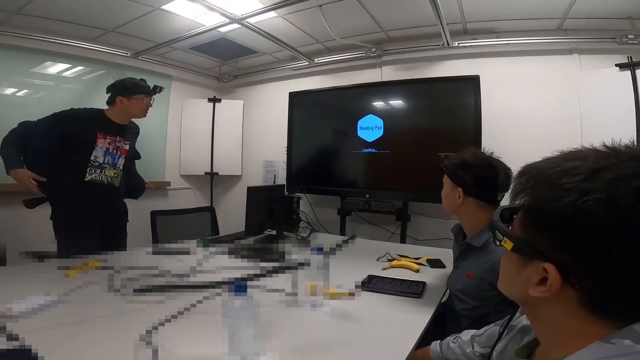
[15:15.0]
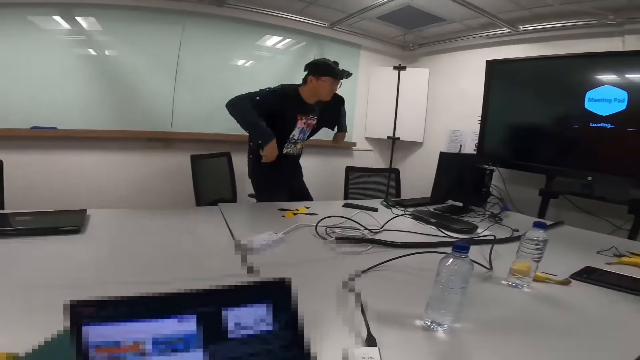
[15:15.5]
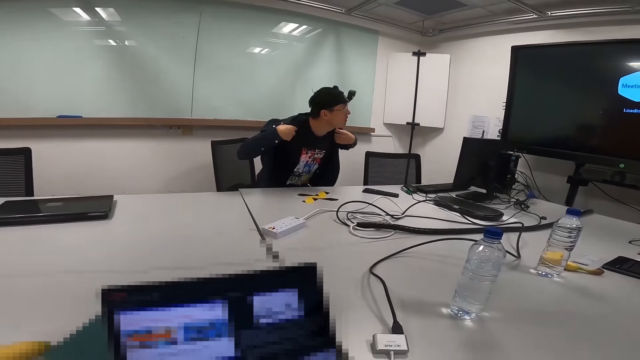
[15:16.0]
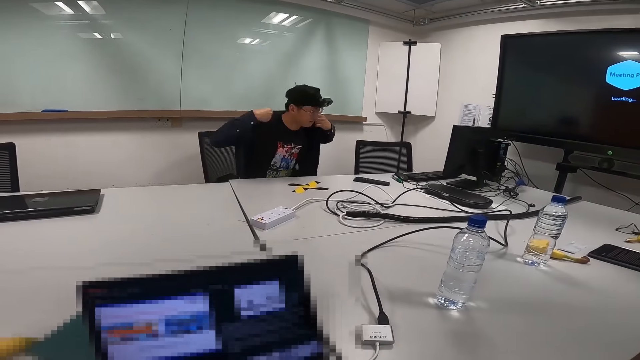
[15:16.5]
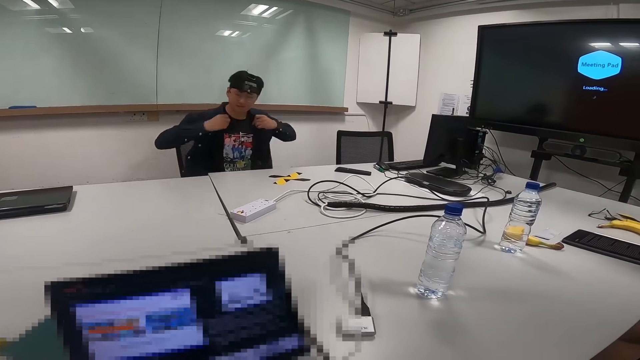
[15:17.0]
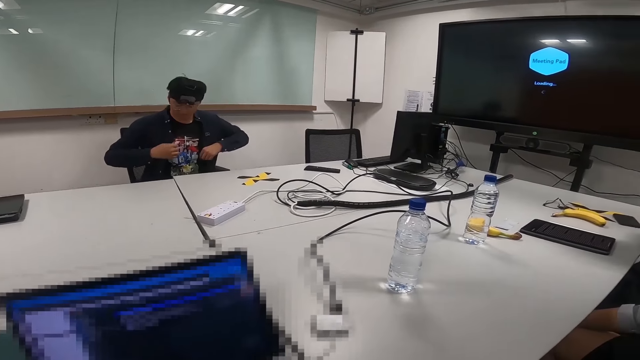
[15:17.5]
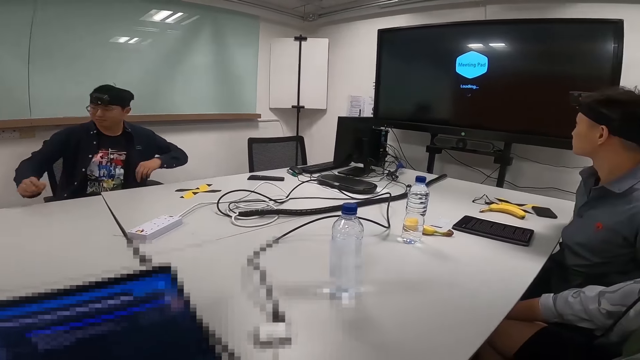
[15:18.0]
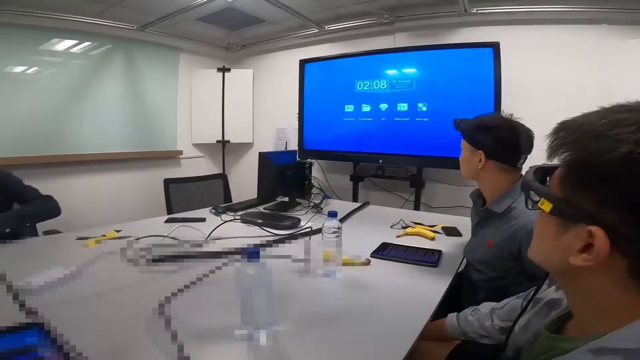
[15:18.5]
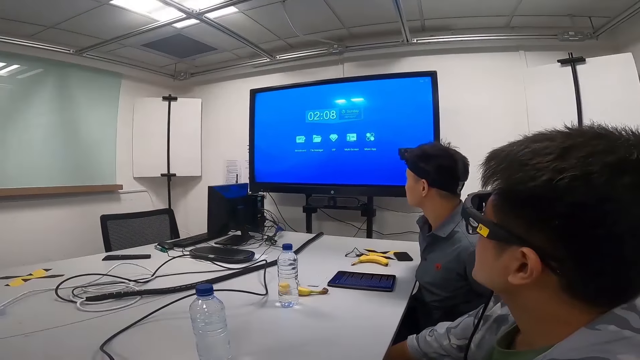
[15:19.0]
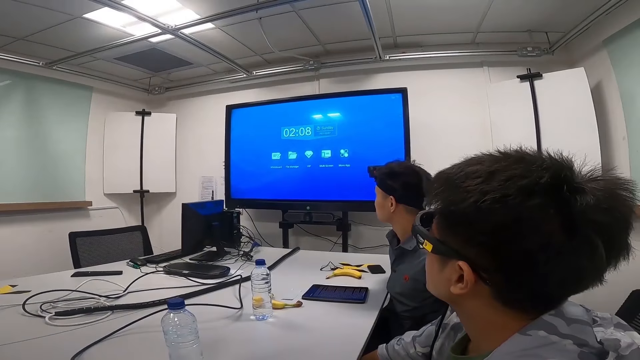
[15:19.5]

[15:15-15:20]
The camera wearer looks around.

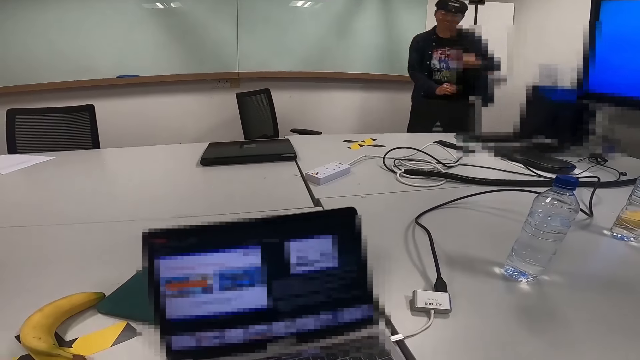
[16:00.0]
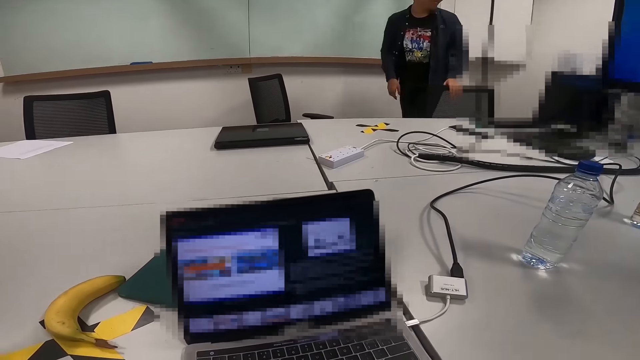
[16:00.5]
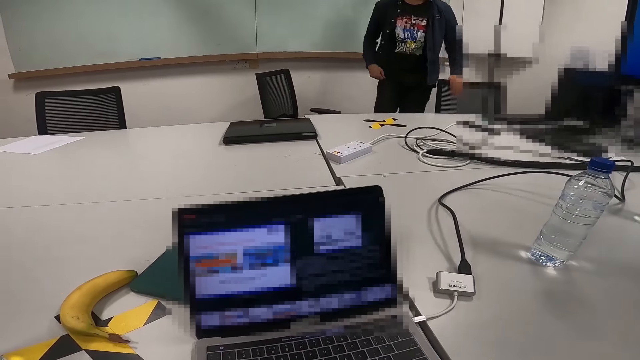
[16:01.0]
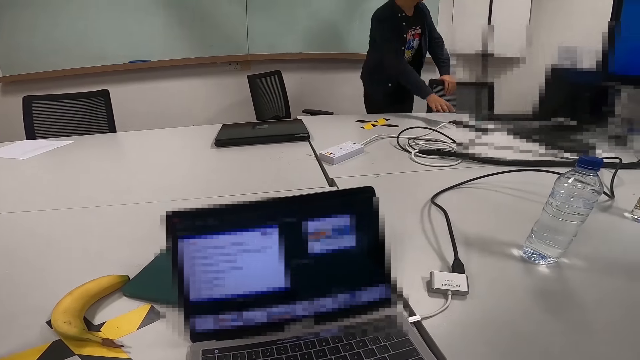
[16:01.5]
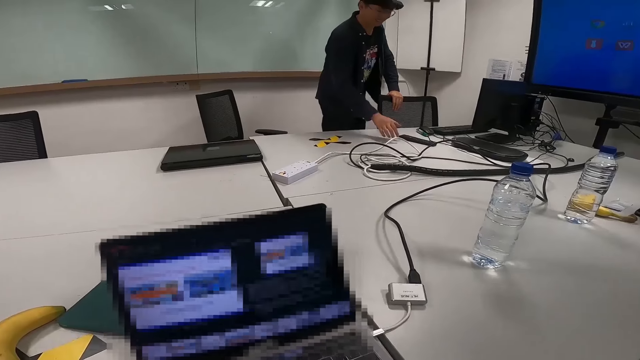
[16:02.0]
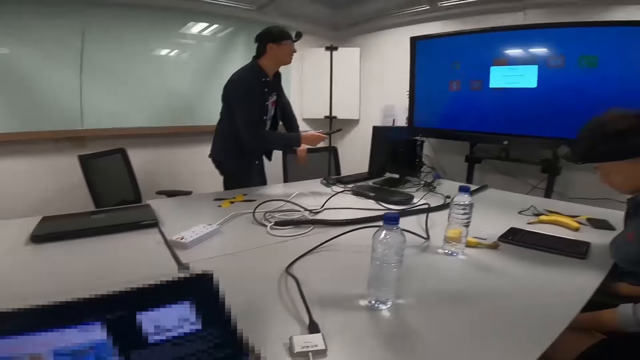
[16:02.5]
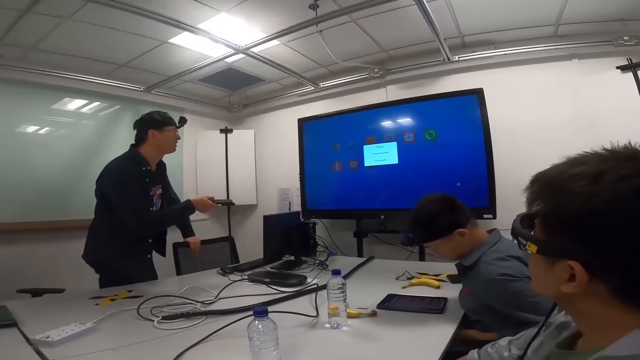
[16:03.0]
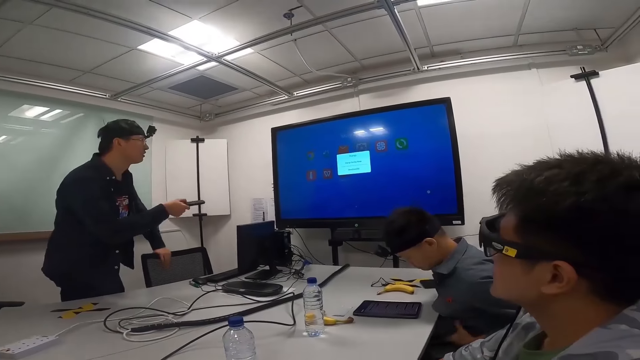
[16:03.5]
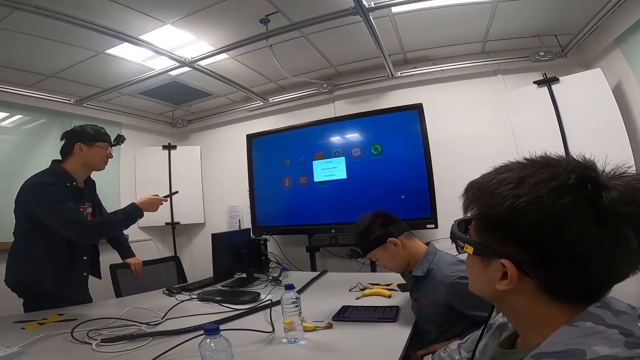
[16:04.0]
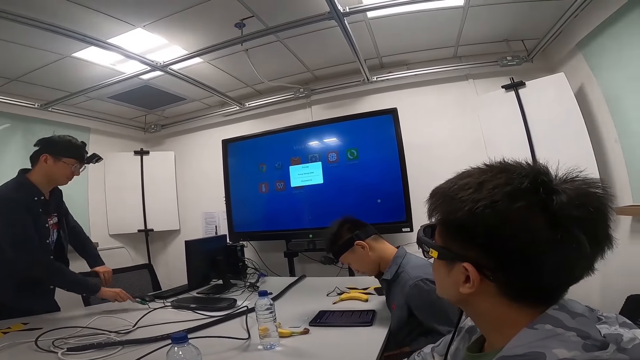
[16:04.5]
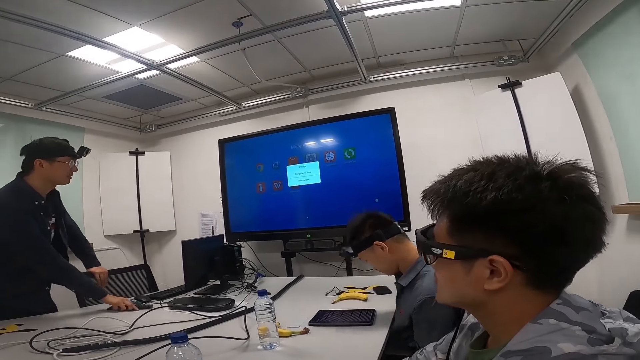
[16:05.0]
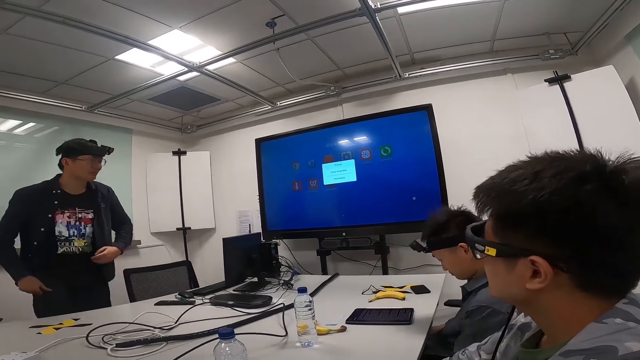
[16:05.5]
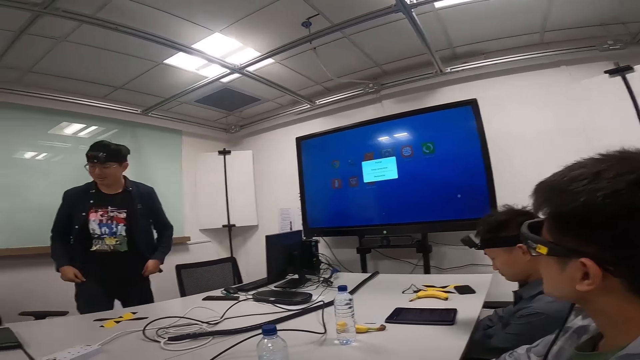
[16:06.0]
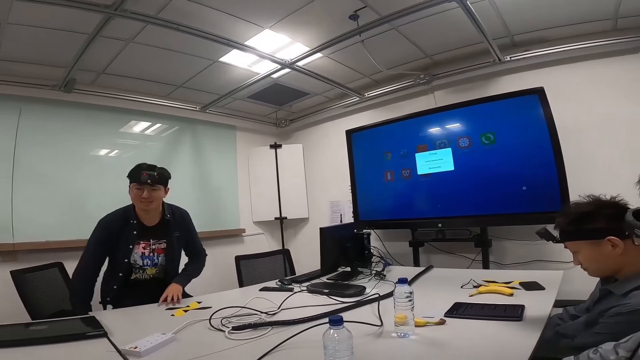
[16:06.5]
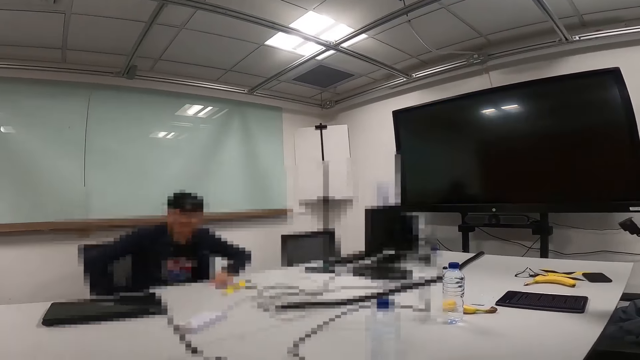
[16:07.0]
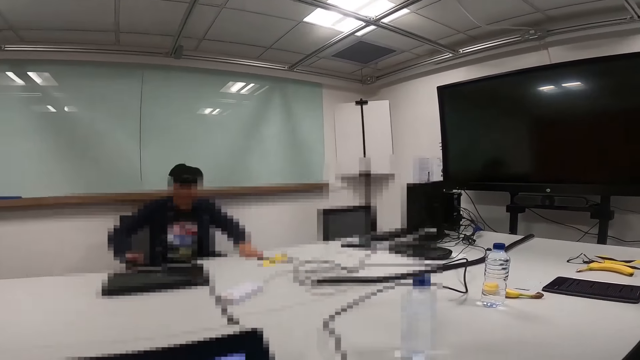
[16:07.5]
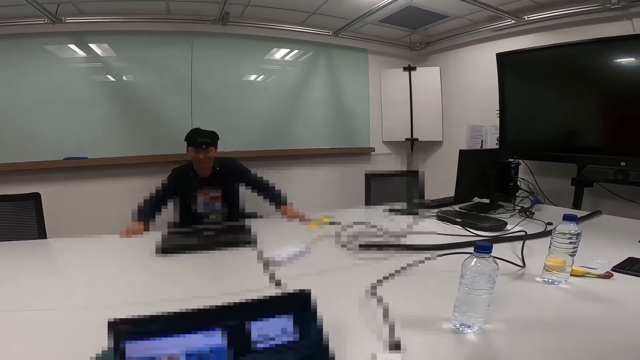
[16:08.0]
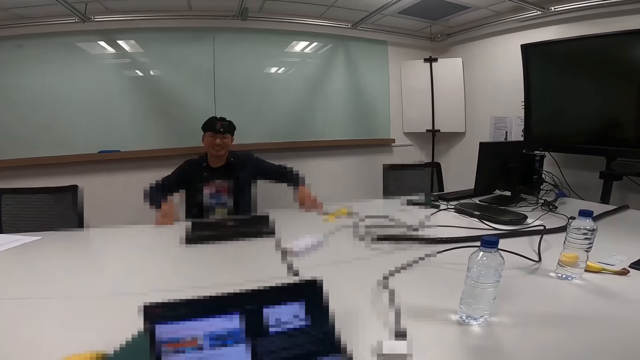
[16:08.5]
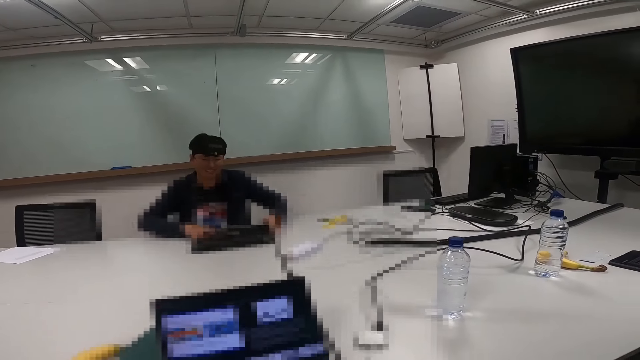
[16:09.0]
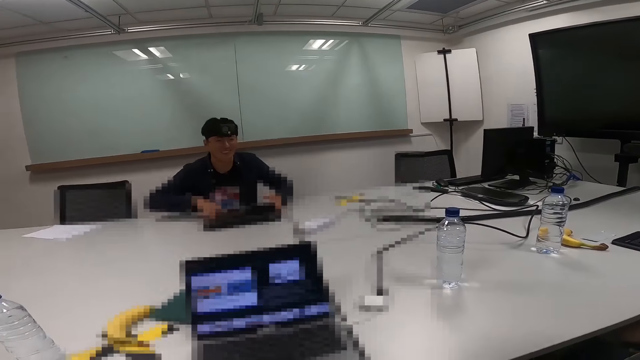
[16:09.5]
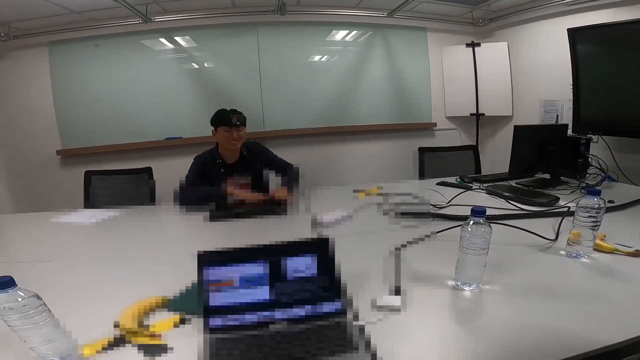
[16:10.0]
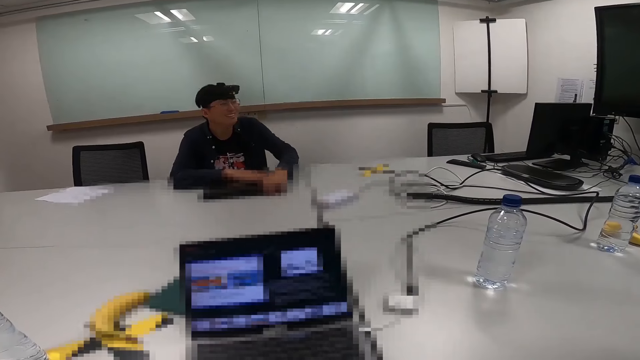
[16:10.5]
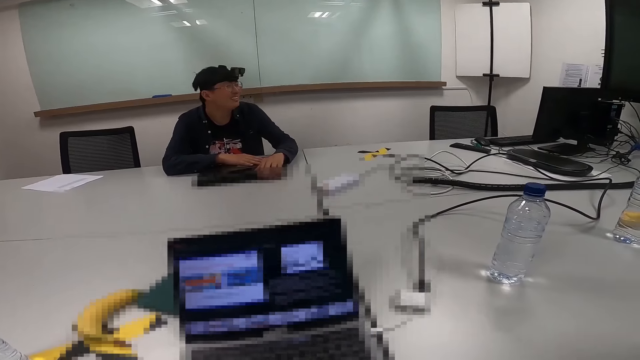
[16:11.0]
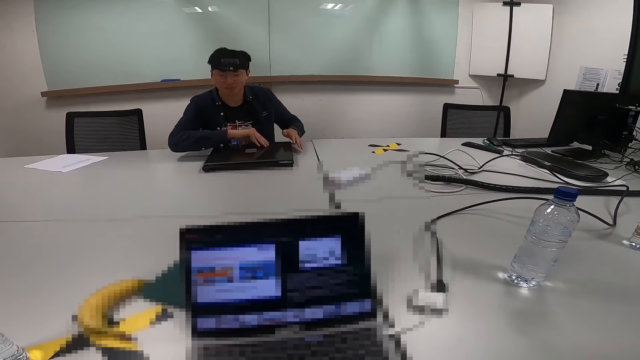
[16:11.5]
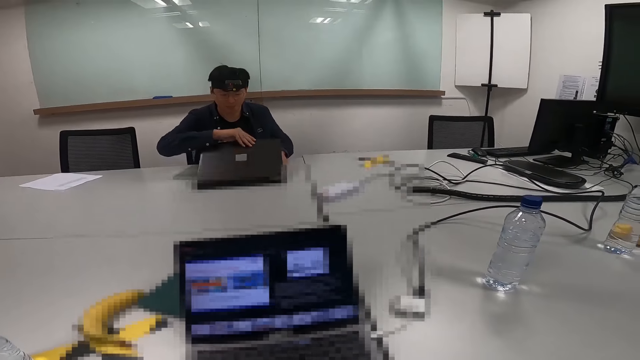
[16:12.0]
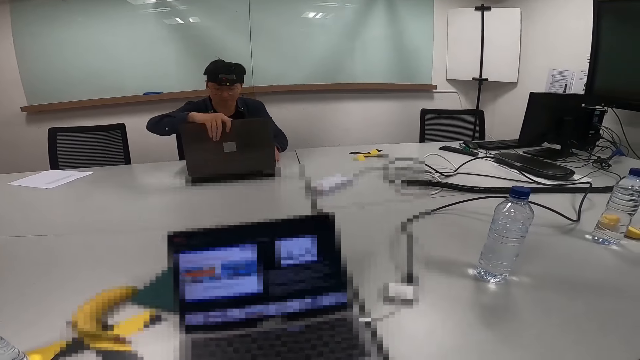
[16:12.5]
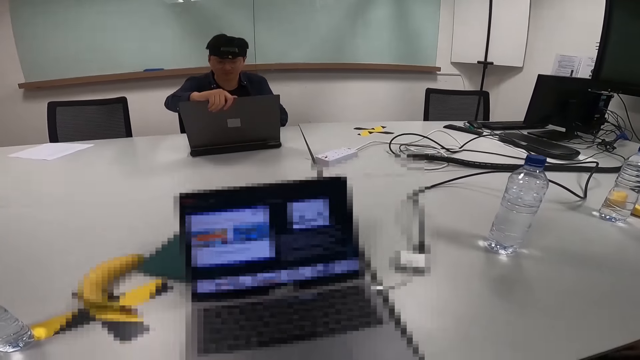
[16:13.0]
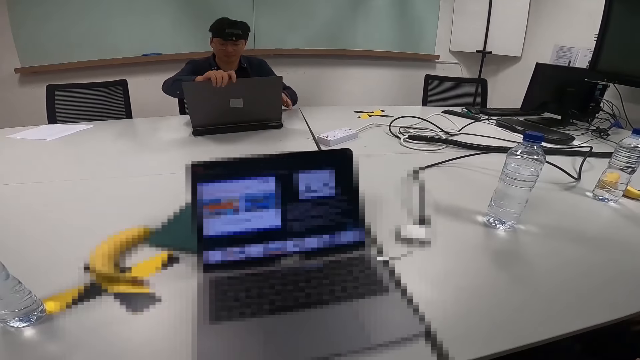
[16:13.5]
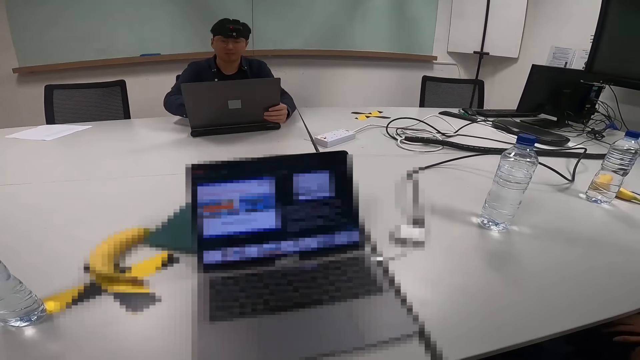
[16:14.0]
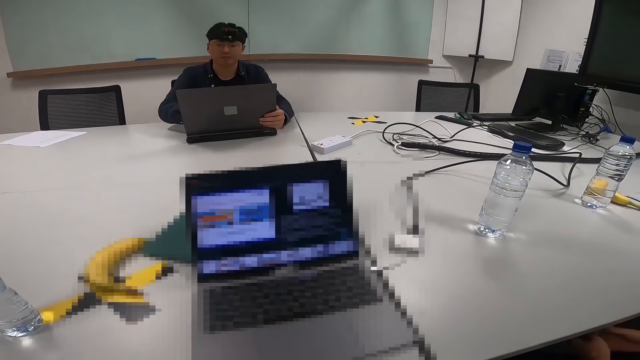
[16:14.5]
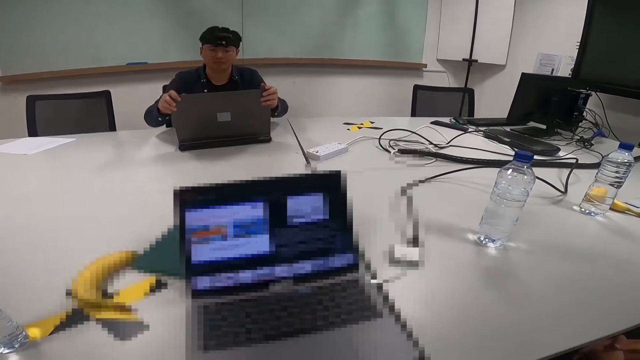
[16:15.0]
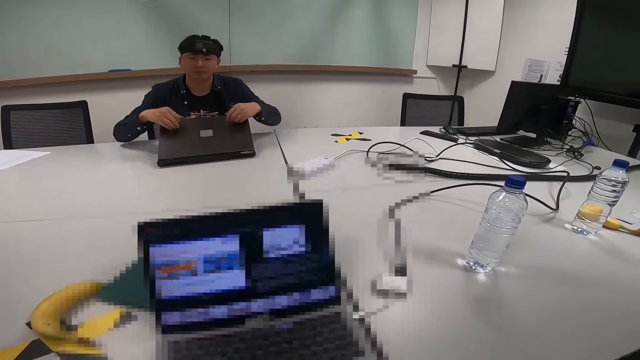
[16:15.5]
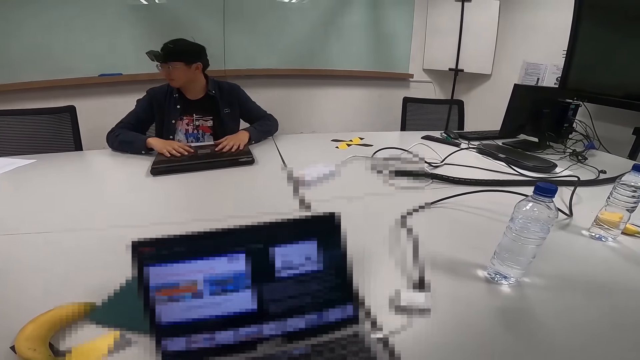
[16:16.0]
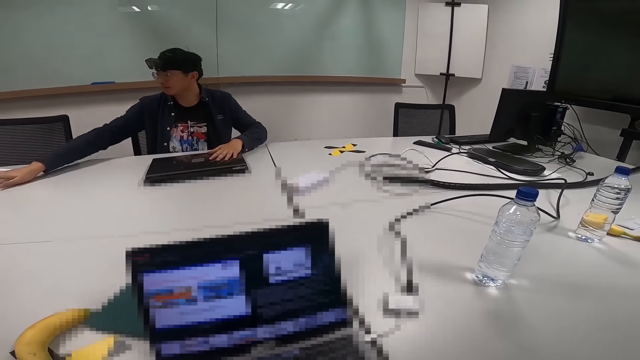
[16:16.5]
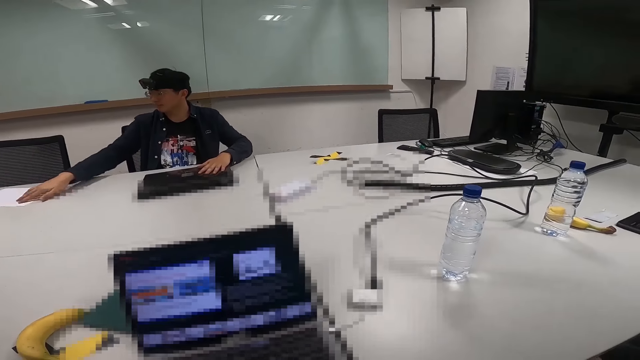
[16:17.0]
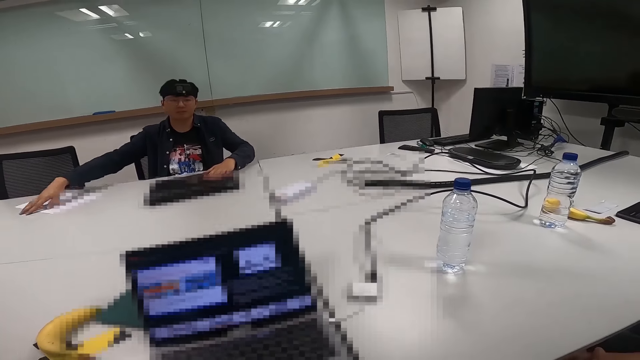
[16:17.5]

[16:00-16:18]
The camera wearer looks at her laptop. She scrolls through her laptop. She looks around. A person talks and sits. The camera wearer looks at her laptop. The person opens his laptop. The camera wearer talks. She makes a presentation from her laptop. The person closes his laptop.
